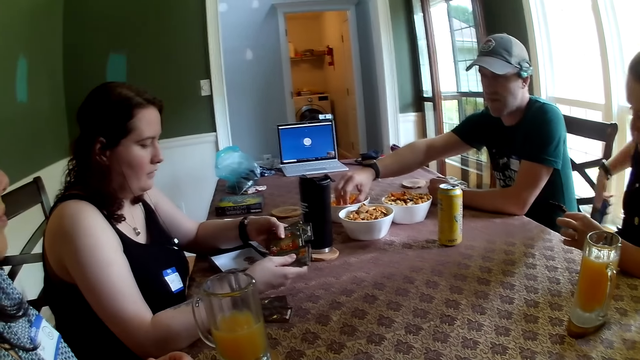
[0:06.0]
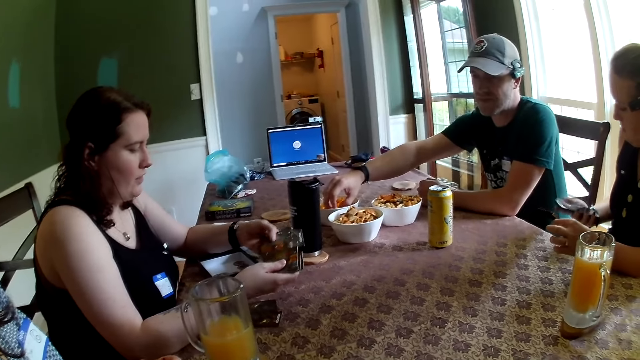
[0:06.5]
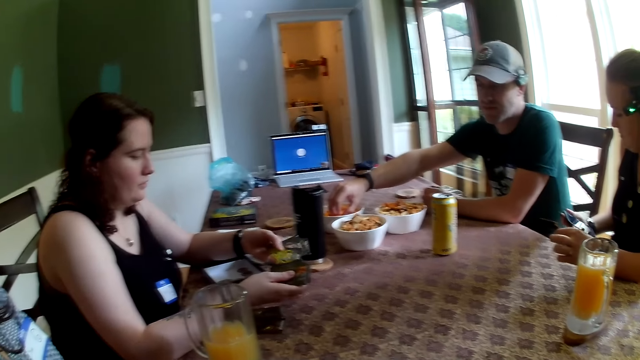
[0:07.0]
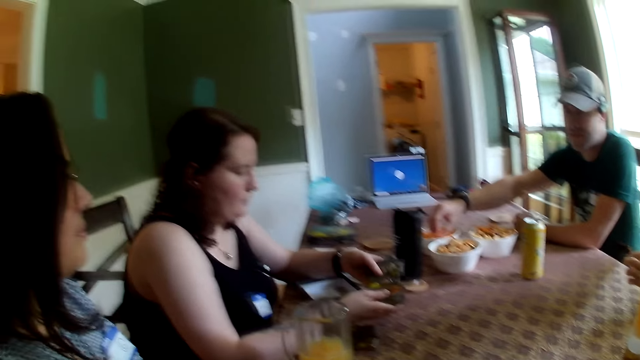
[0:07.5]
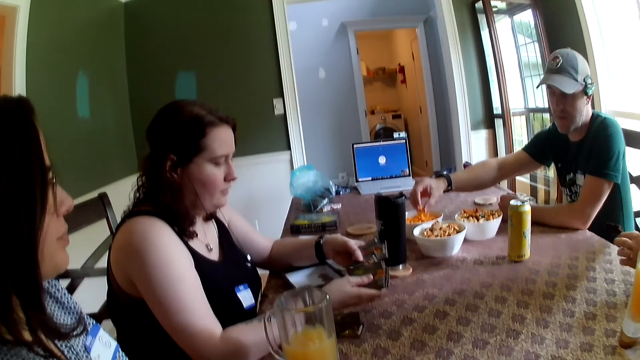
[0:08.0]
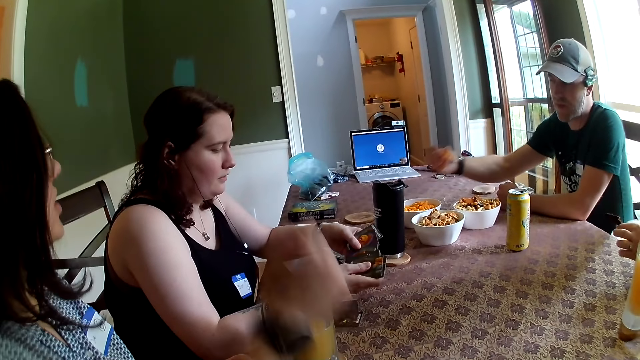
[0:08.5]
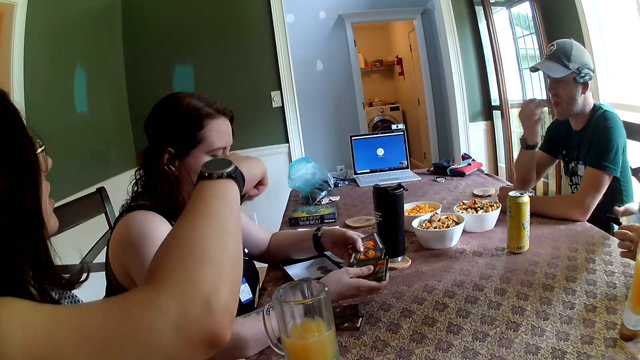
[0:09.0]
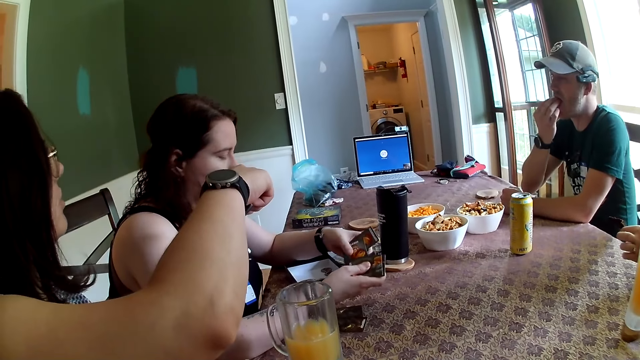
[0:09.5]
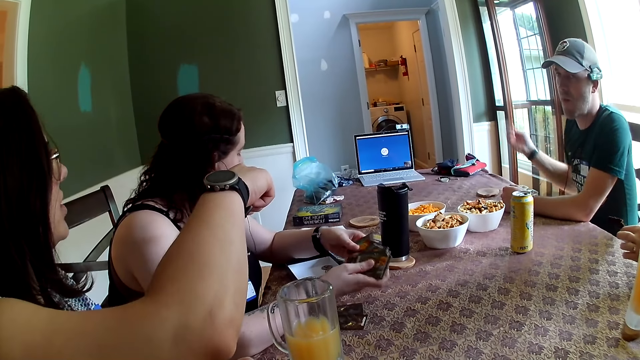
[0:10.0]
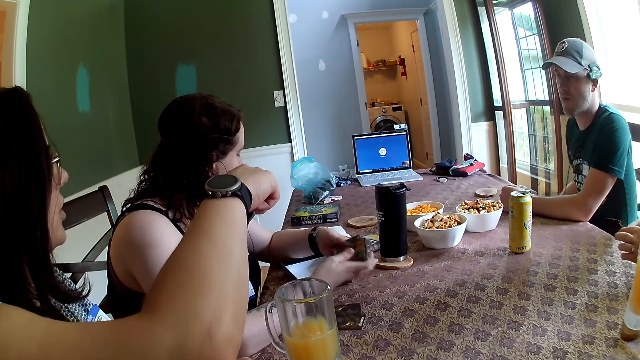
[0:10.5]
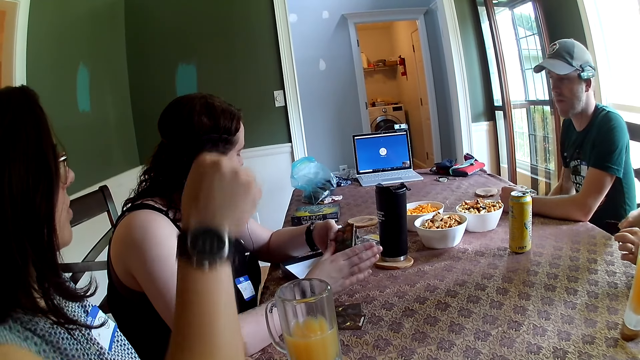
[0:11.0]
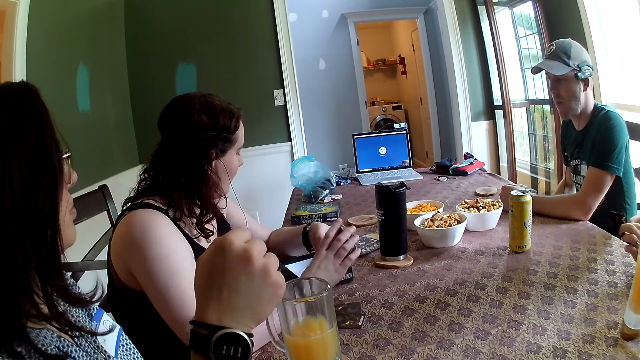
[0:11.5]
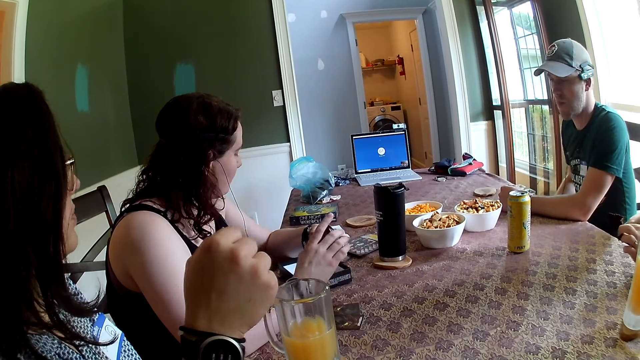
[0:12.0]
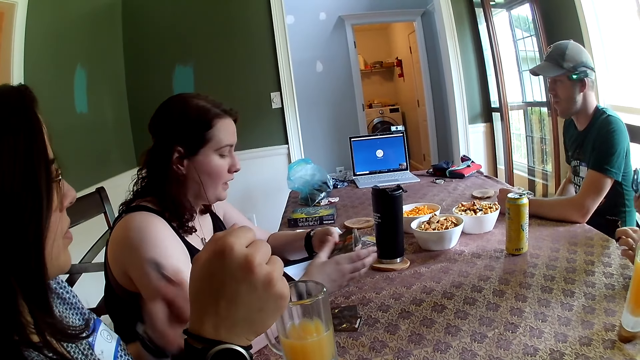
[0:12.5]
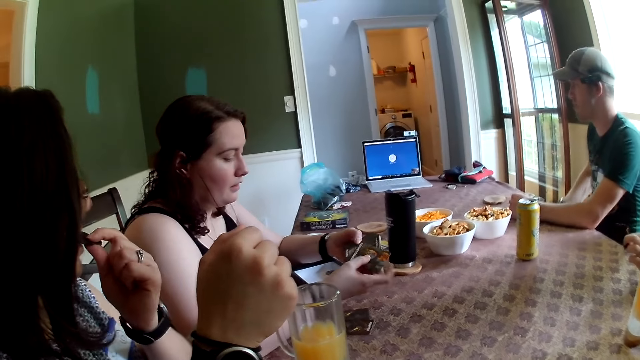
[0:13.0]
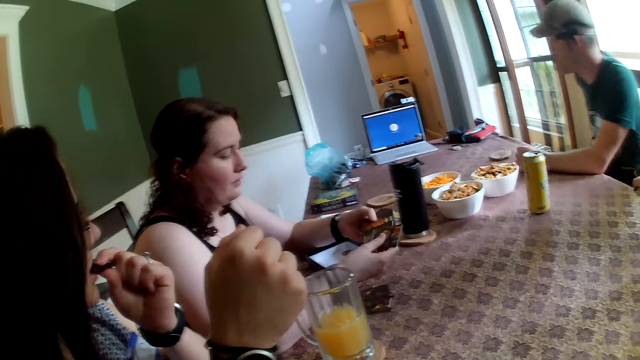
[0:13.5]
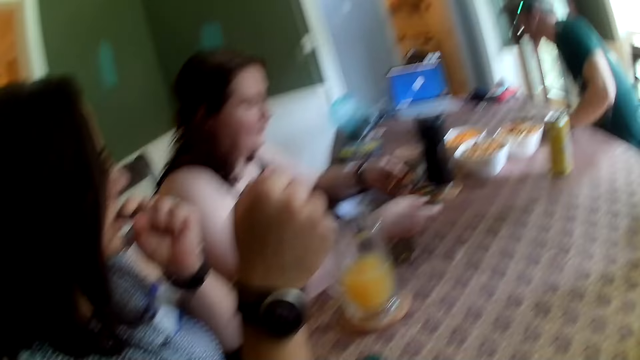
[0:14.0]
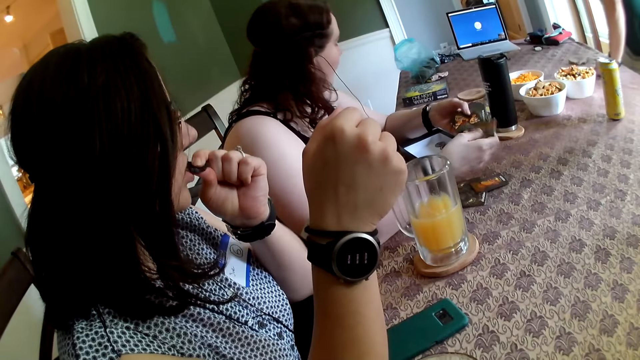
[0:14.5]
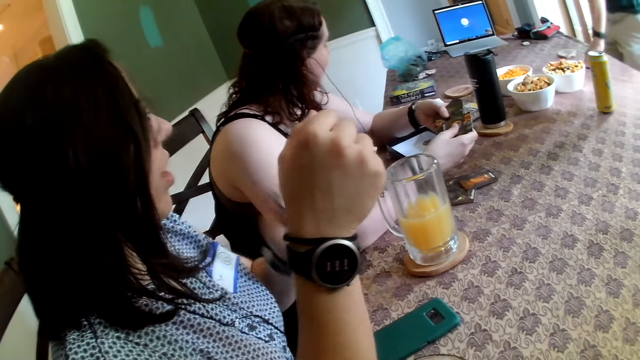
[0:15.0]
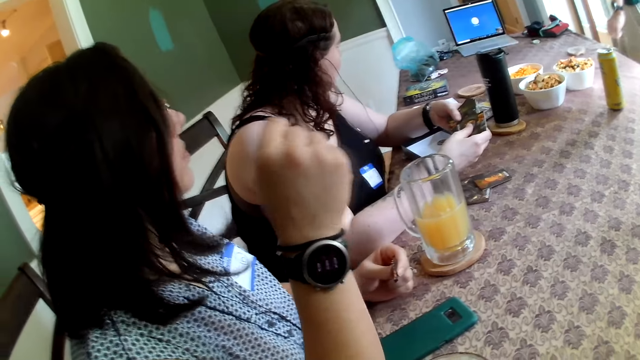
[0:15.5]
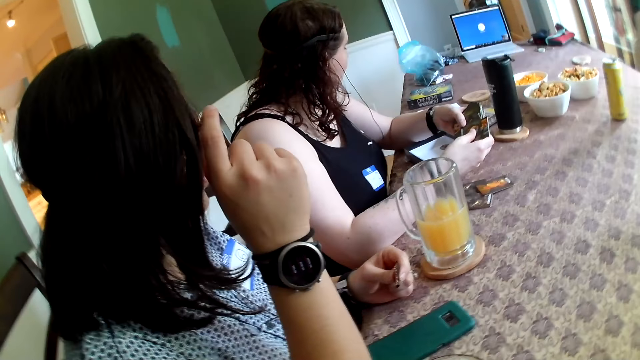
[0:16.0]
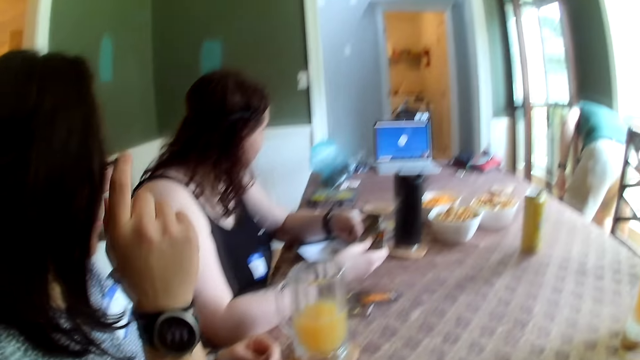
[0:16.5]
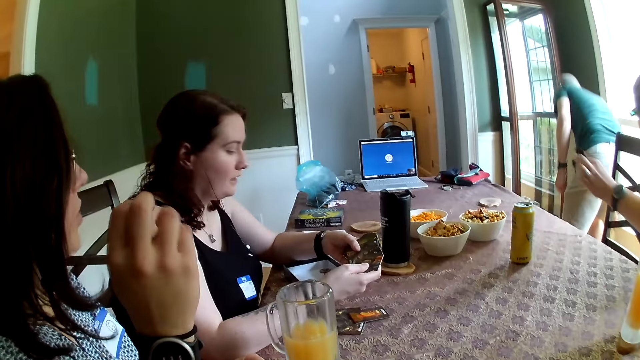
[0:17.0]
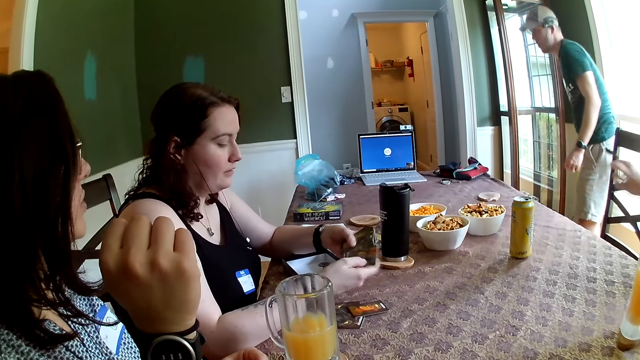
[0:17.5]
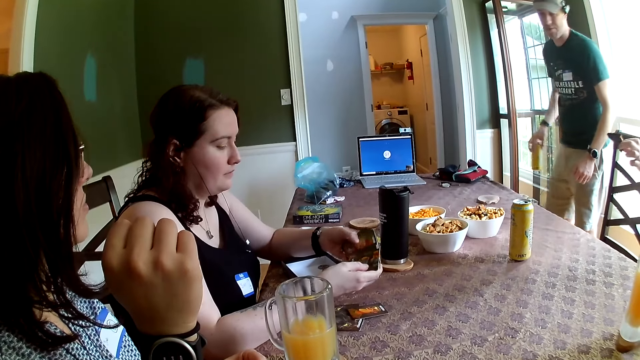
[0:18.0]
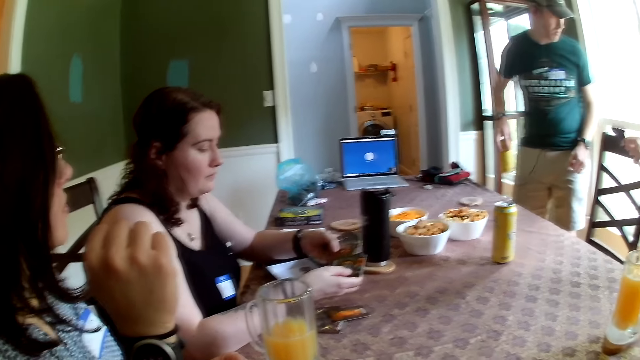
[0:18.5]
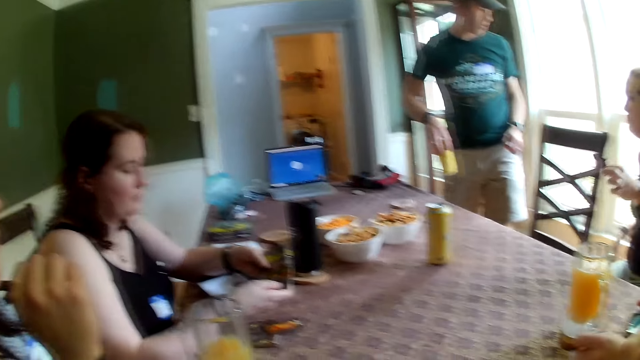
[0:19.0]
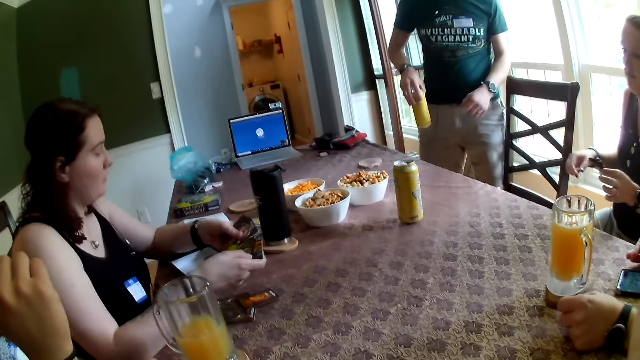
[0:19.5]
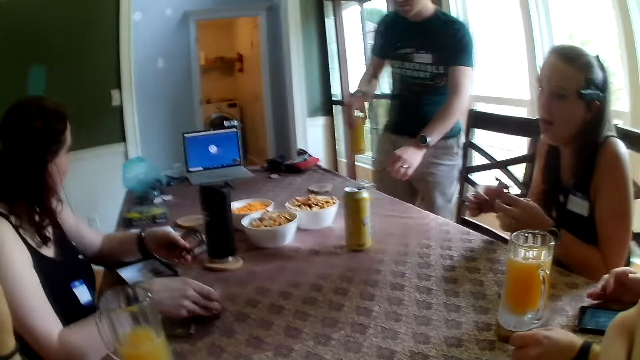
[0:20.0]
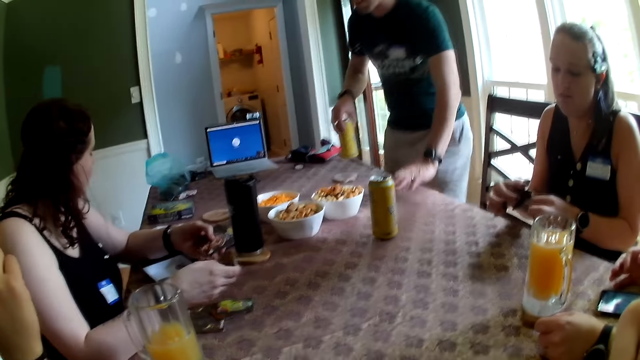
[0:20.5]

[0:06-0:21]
The woman picks a phone from her pocket with her right hand. The man picks snacks in a bowl with his right hand. The man eats the snacks with his right hand. The man stands up from a chair at the dining table. The man picks up a drink from the floor with his right hand. The camera wearer talks to five persons.

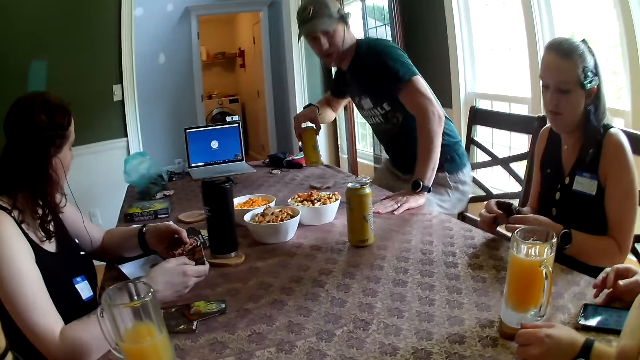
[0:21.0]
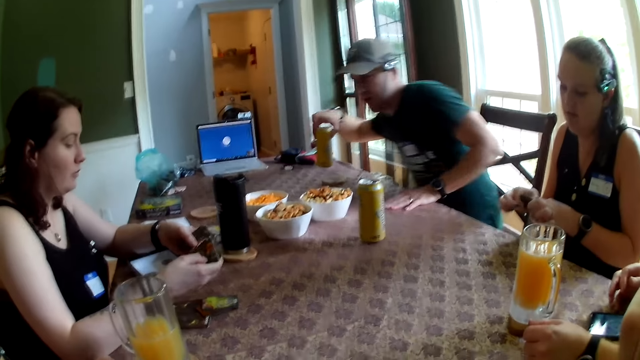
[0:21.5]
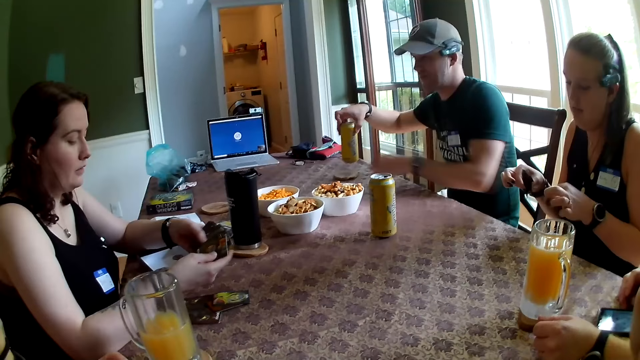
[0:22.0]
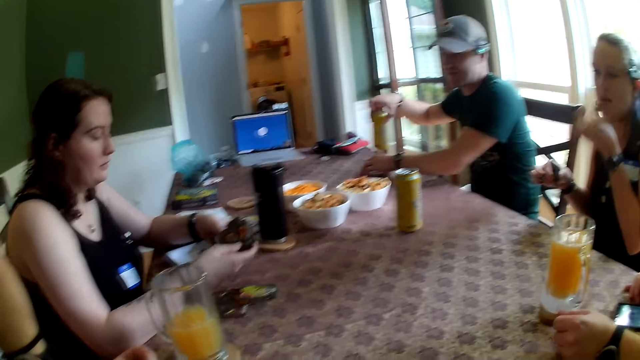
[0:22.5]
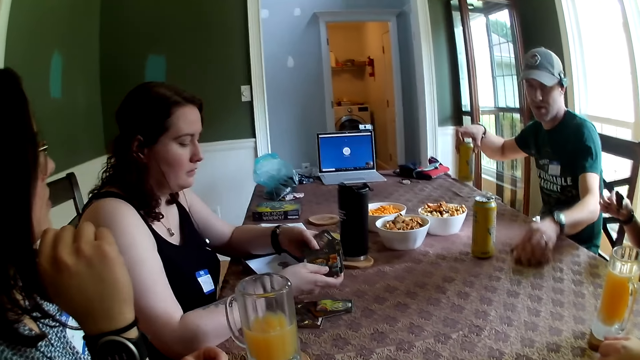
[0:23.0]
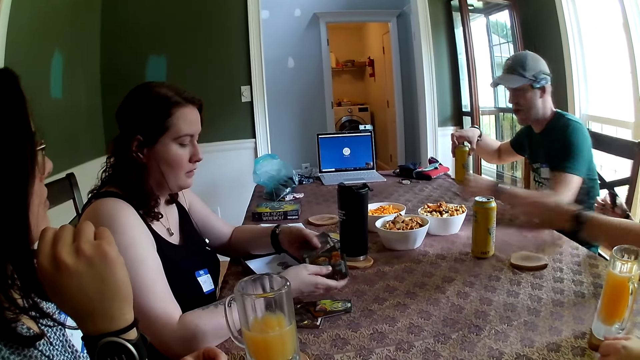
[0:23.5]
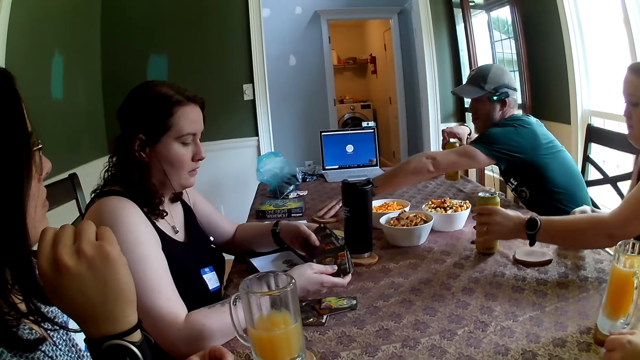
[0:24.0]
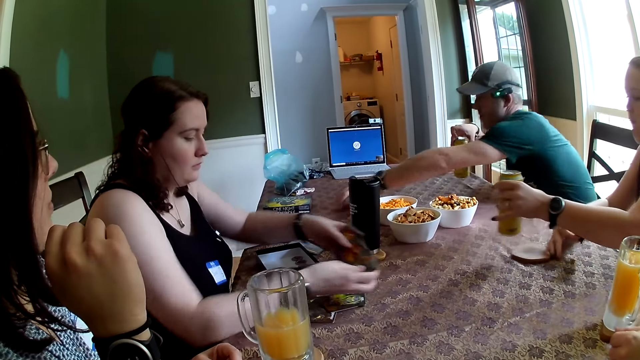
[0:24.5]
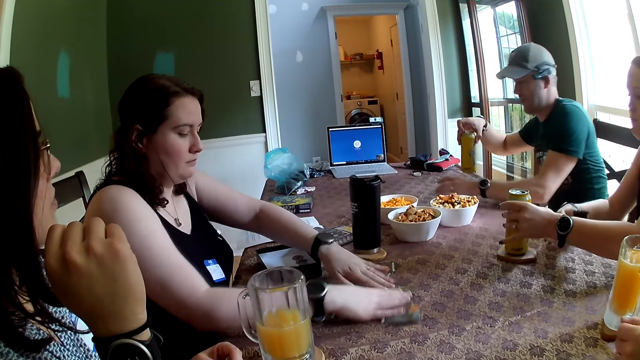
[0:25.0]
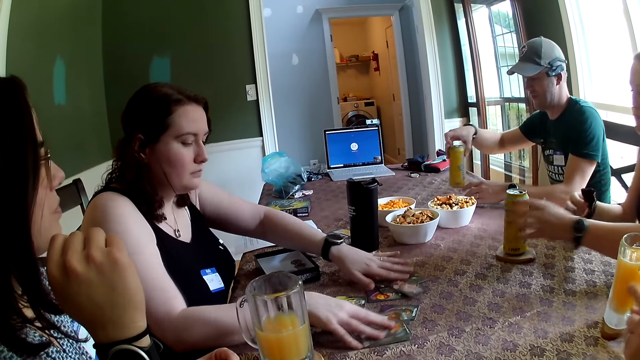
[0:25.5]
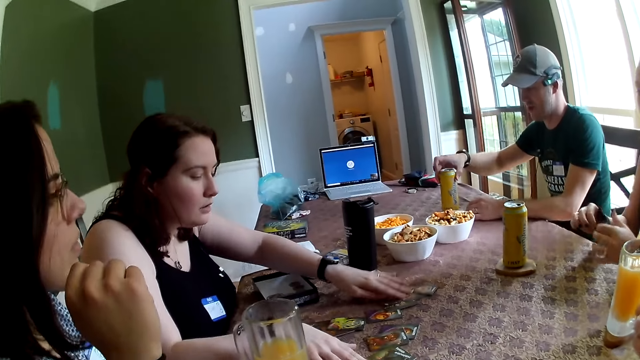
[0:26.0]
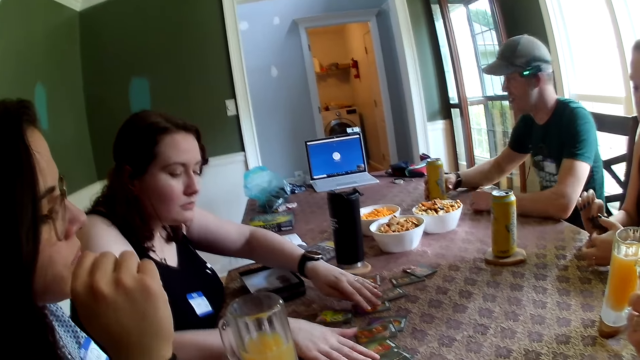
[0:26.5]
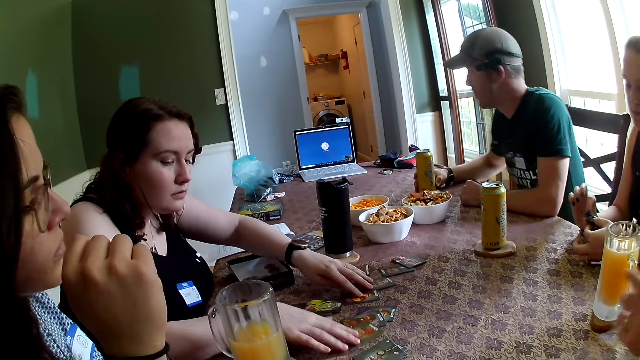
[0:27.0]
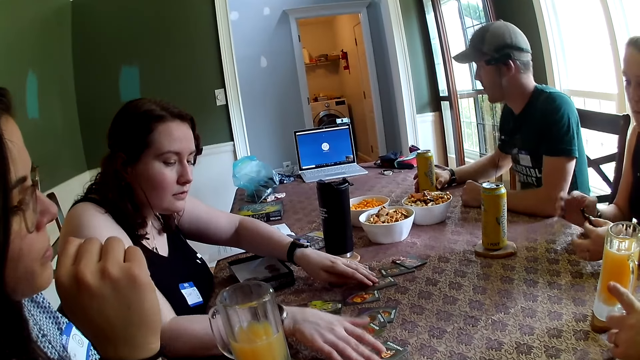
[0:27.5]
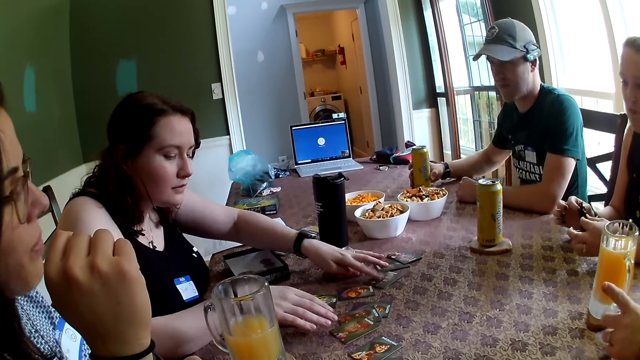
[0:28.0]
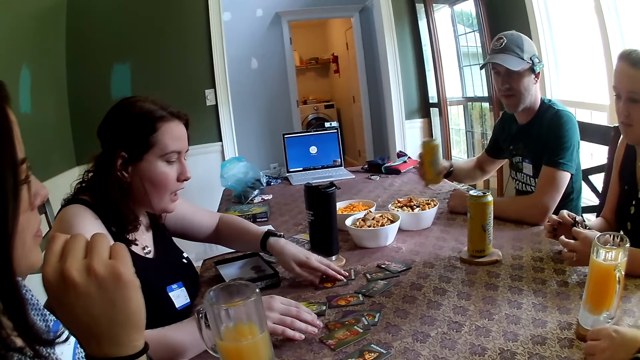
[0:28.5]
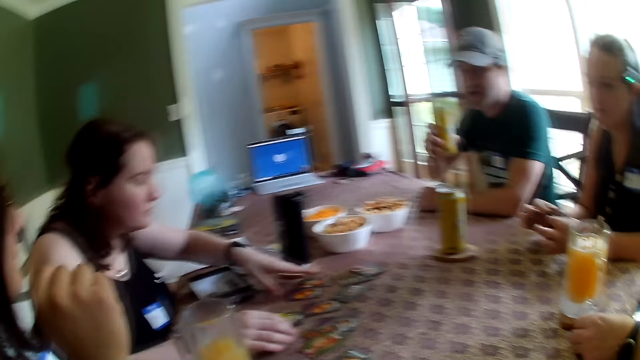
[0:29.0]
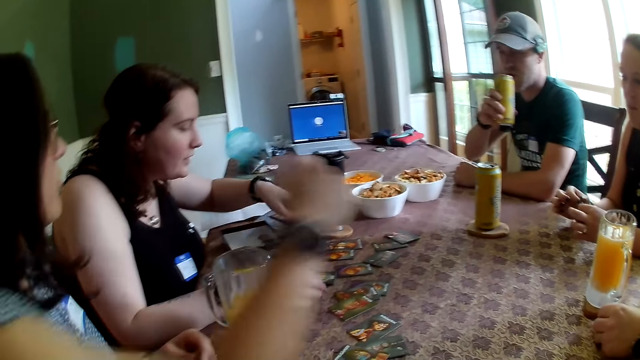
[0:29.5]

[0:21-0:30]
The man sits on the chair. The woman eats snacks with her left hand. The man moves a wood coaster on the table with his left hand. The camera wearer looks on the table. The man moves the wood coaster on the table with his left hand again. The woman places a canned drink on the wood coaster with her left hand. Another woman arranges the cards on the table with both hands. The man places the canned drink on the wood coaster with his right hand. The man picks up the canned drink on the wood coaster with his right hand.
